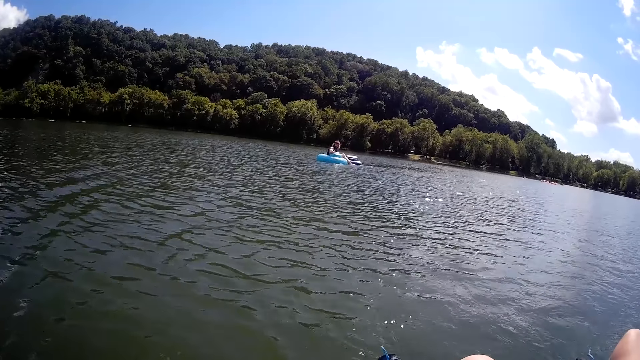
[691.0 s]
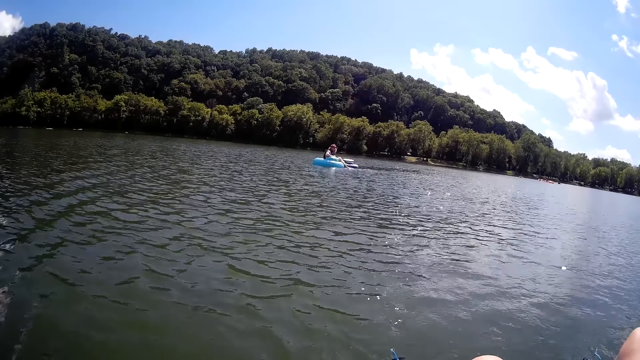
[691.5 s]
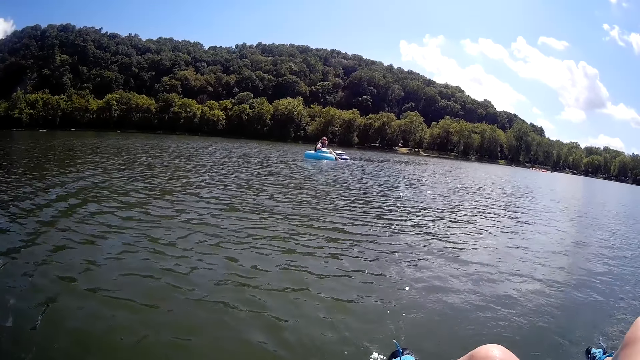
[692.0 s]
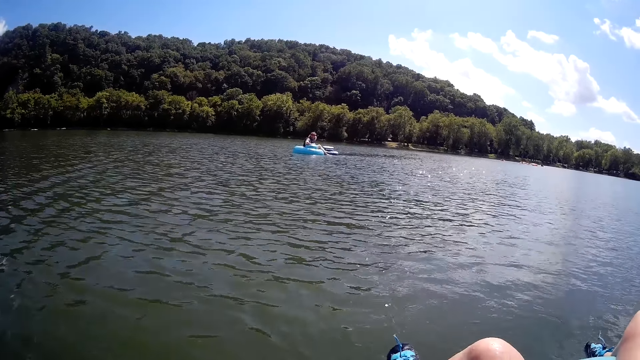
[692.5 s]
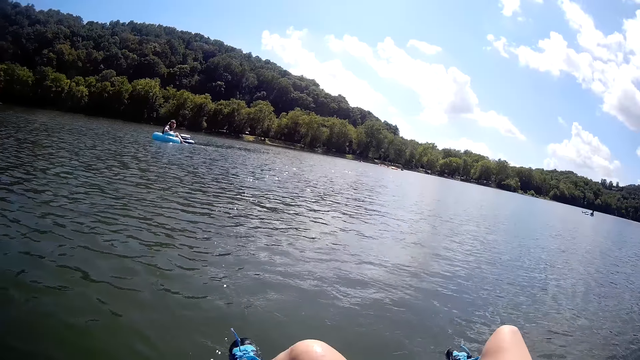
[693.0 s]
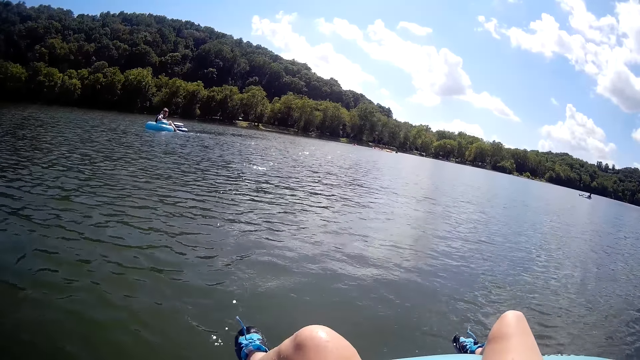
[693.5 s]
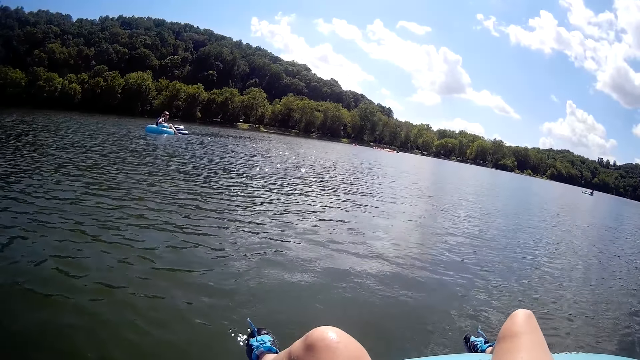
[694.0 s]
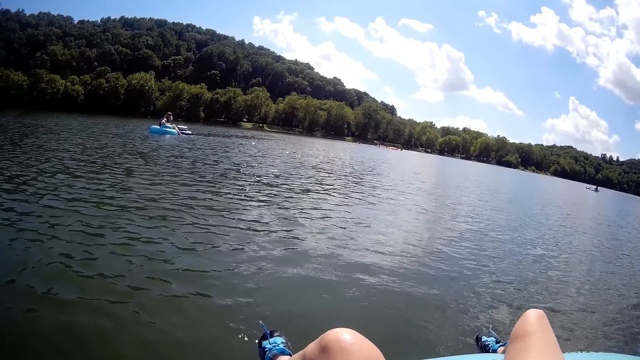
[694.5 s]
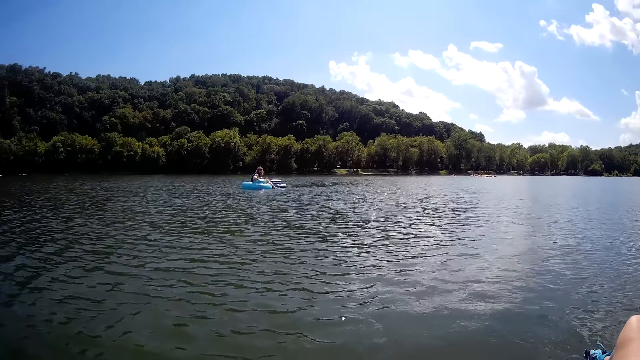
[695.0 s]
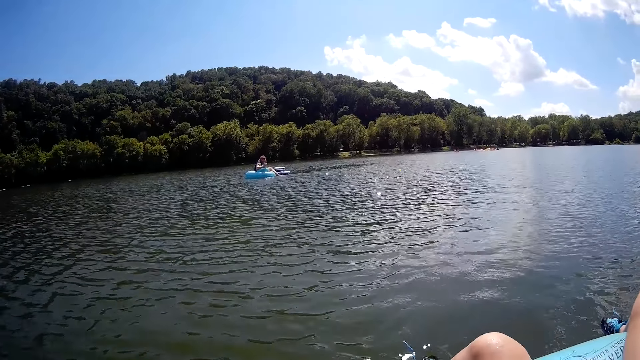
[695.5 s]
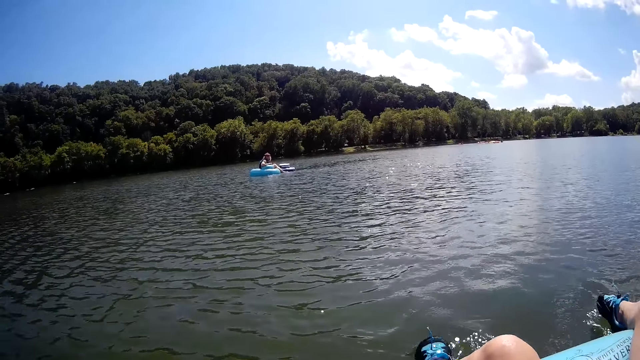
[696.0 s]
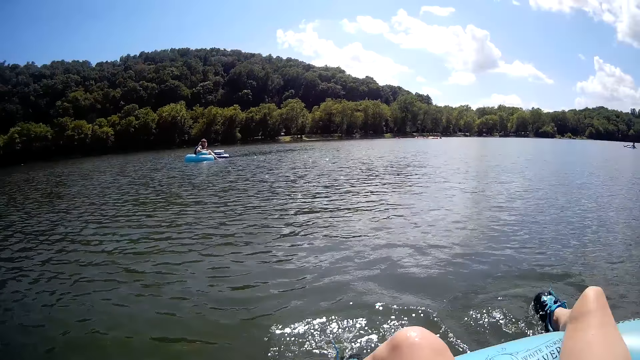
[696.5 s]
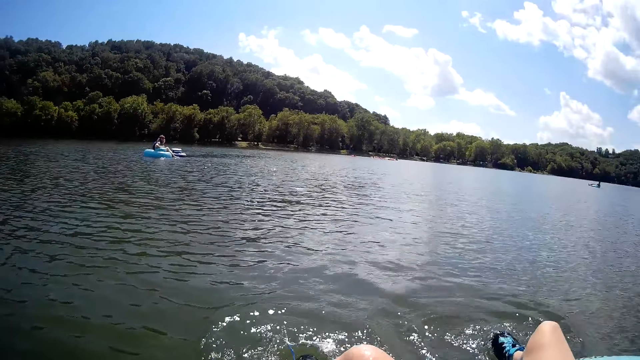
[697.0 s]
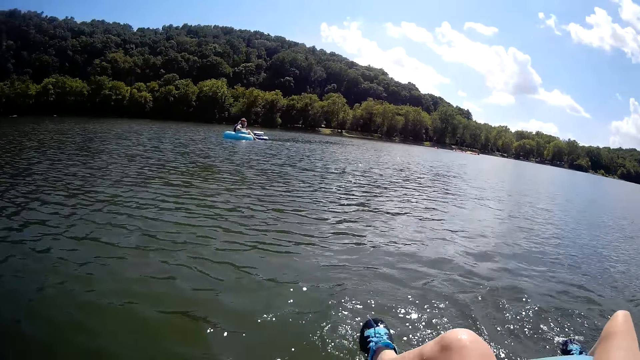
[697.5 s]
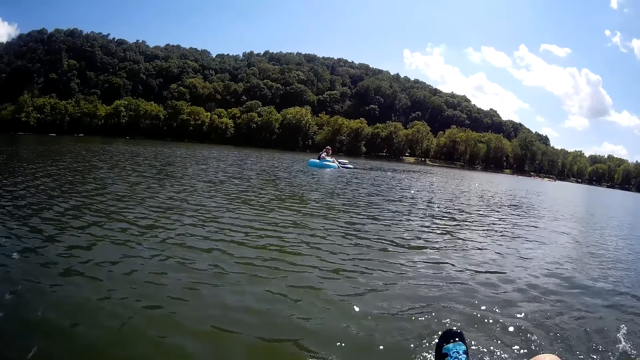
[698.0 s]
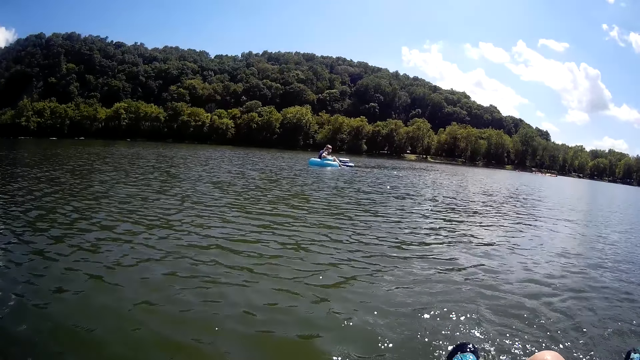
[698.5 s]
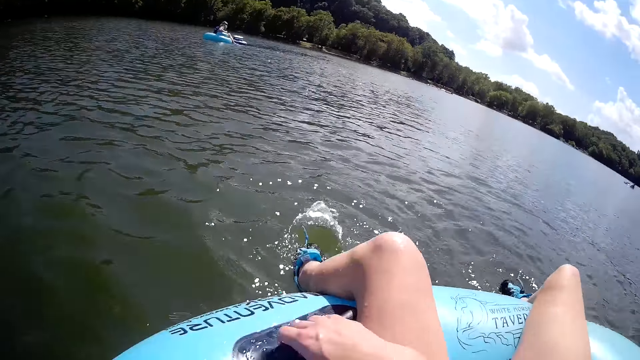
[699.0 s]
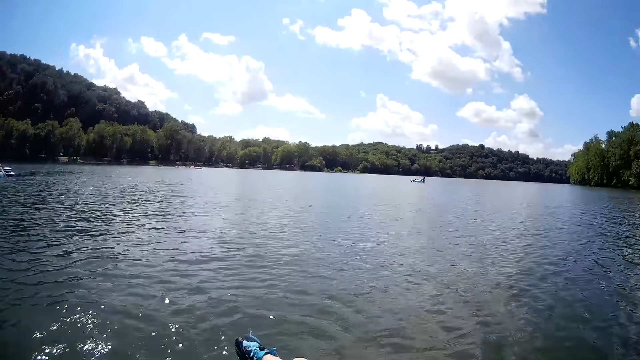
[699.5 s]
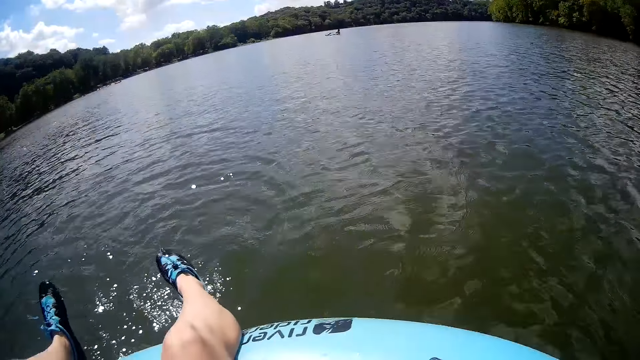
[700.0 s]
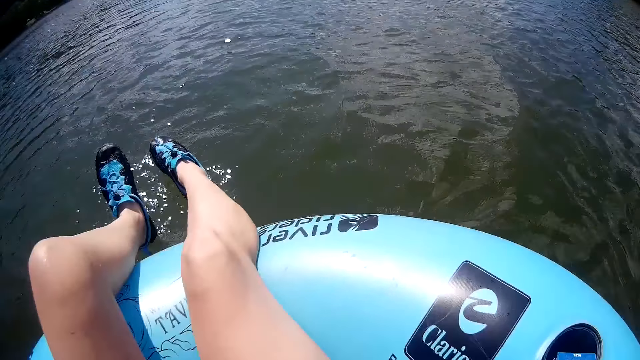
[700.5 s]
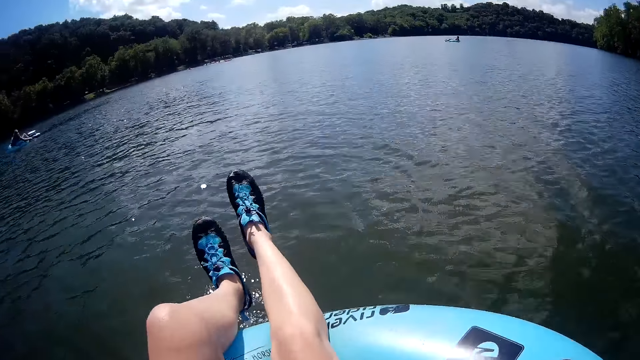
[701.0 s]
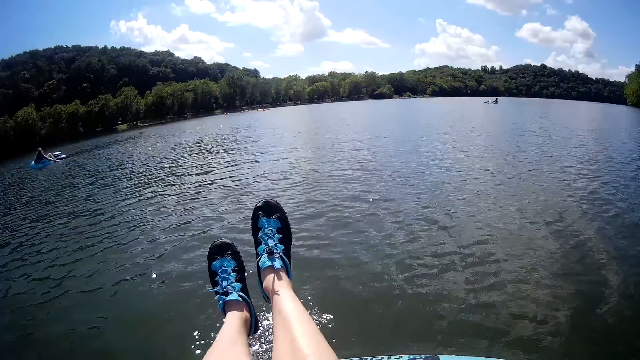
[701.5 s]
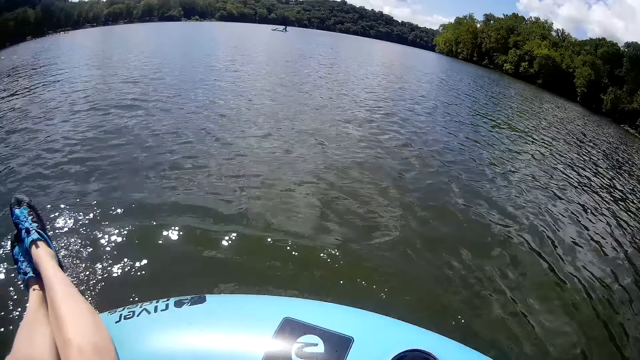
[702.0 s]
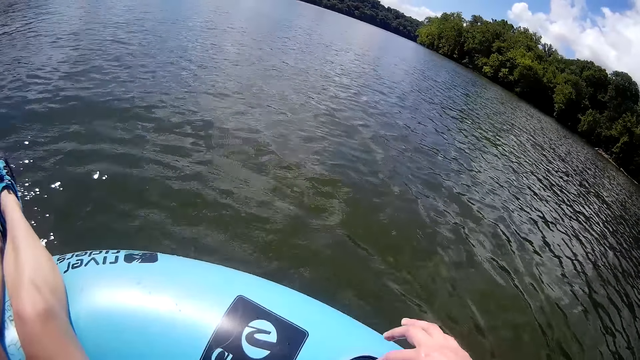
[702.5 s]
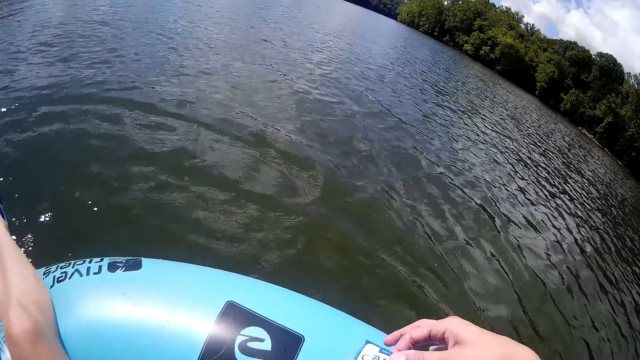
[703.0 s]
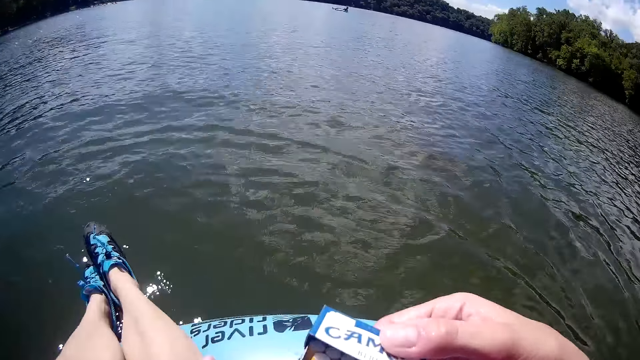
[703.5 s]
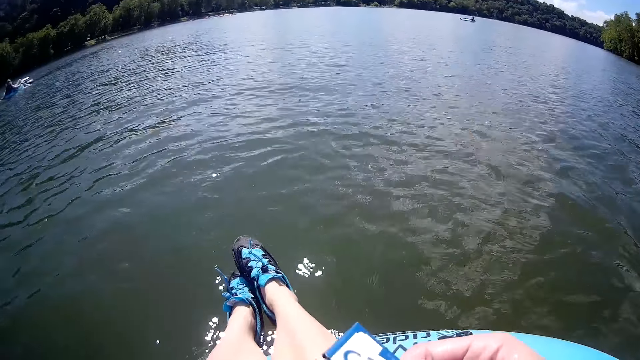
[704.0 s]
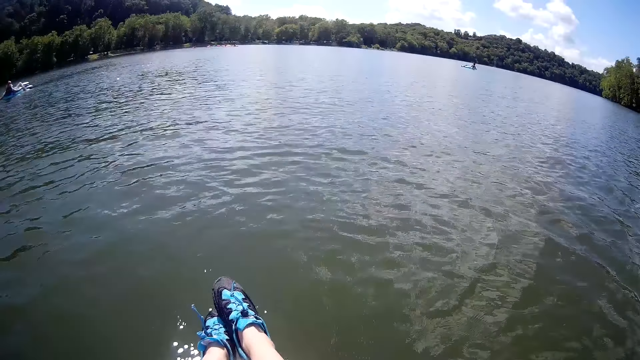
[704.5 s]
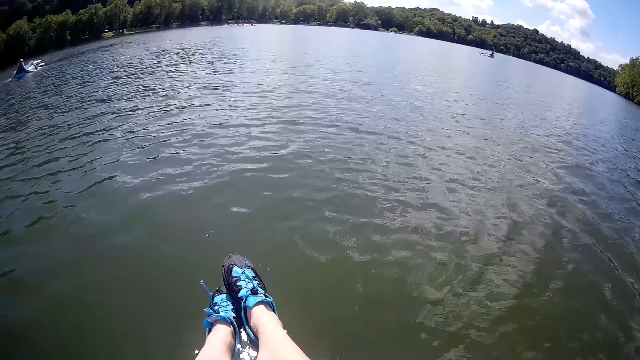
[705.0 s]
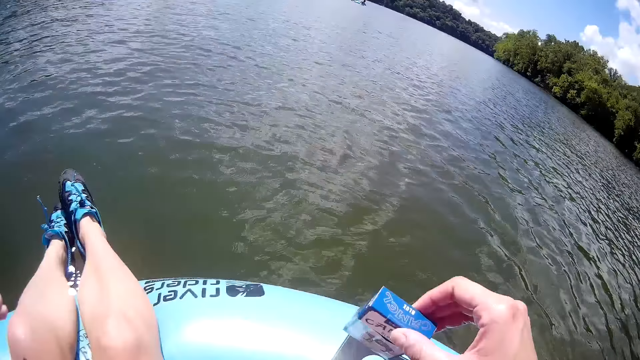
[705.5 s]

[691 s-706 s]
The camera wearer wiggles her legs in the water. She adjusts her sitting position. She lifts a sunscreen or a packet of cigarettes from a compartment in the floater with her right hand.

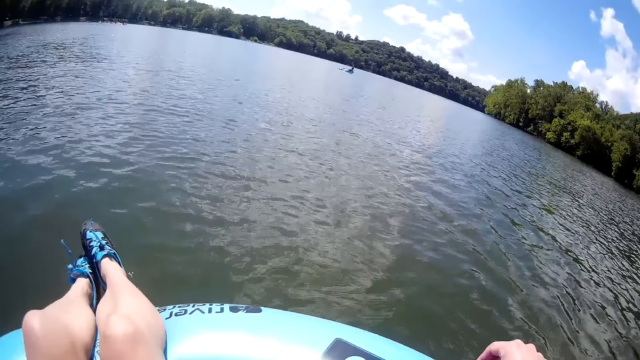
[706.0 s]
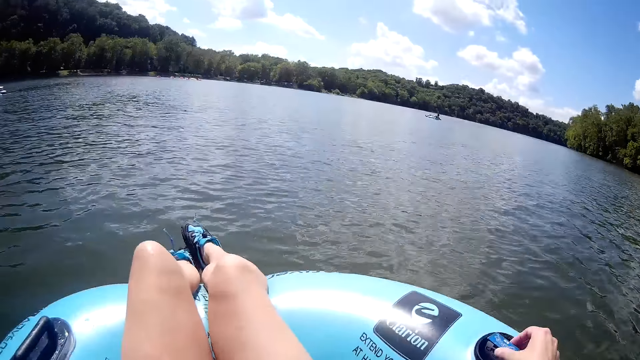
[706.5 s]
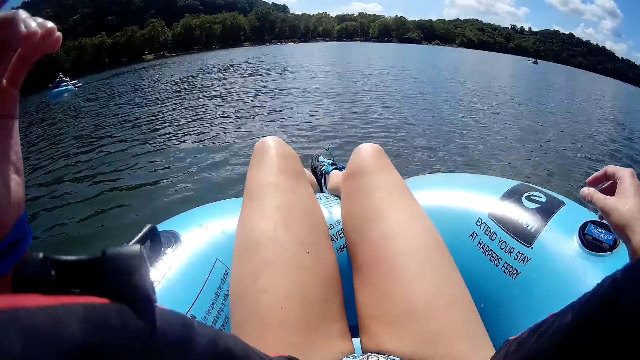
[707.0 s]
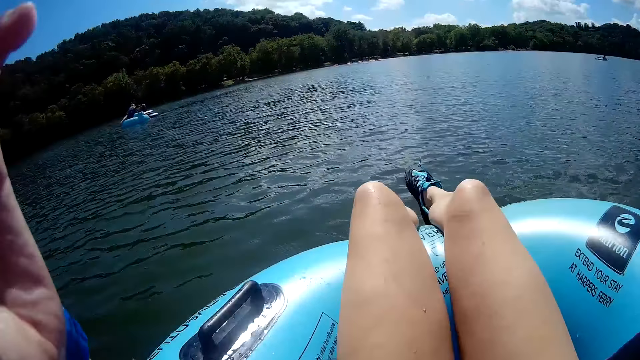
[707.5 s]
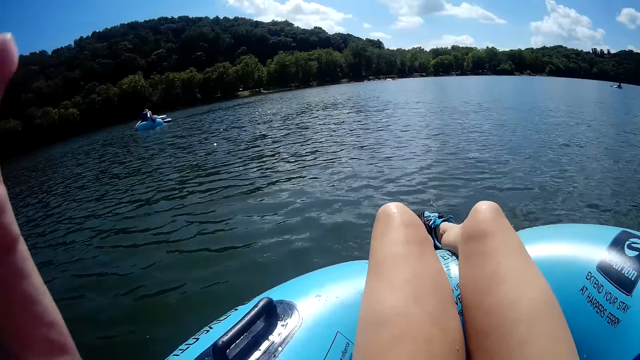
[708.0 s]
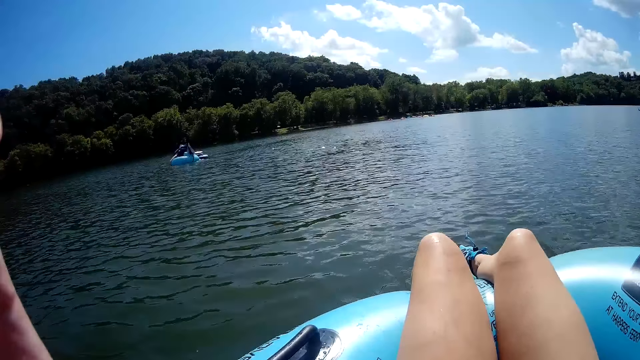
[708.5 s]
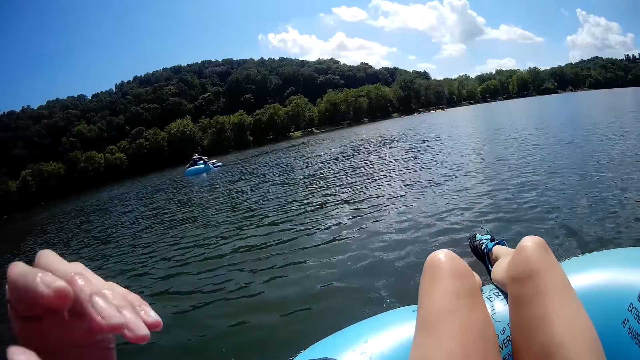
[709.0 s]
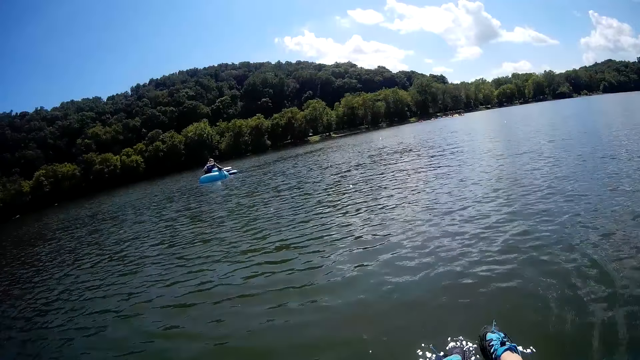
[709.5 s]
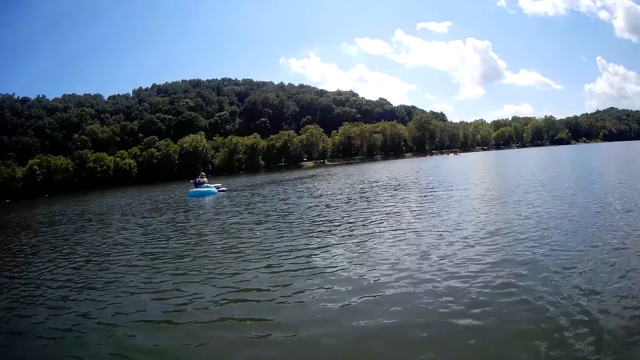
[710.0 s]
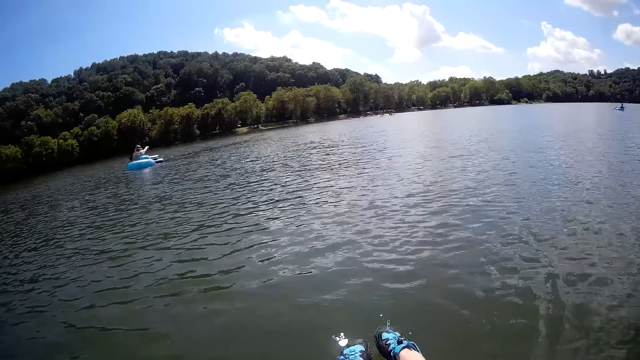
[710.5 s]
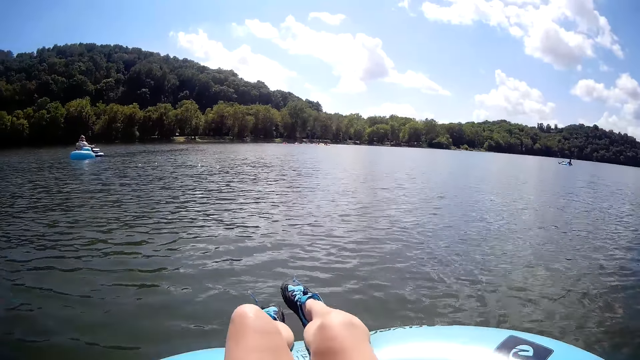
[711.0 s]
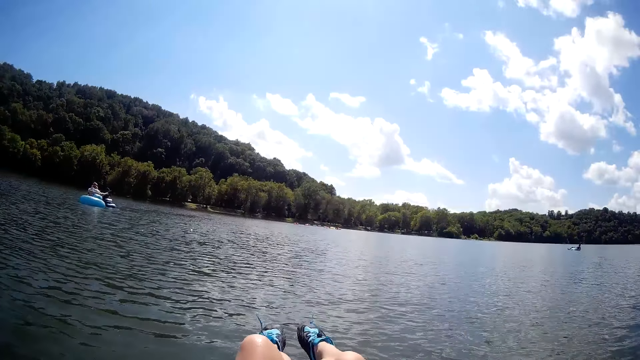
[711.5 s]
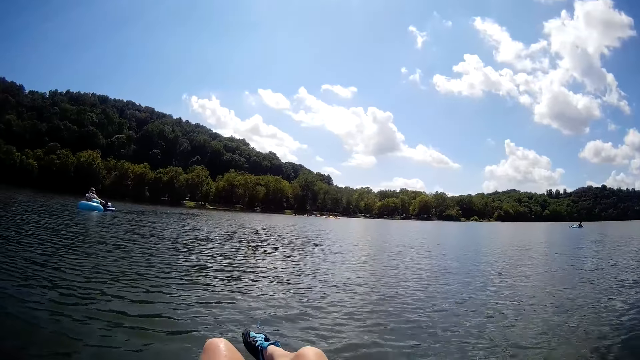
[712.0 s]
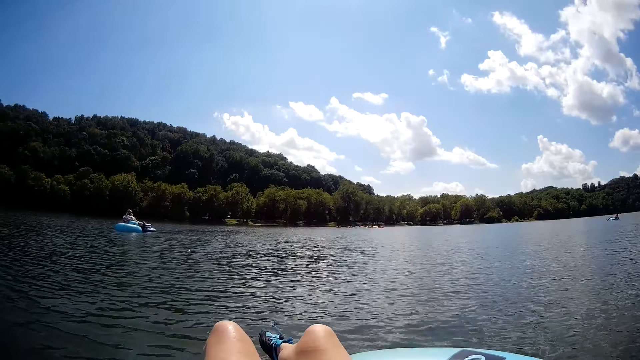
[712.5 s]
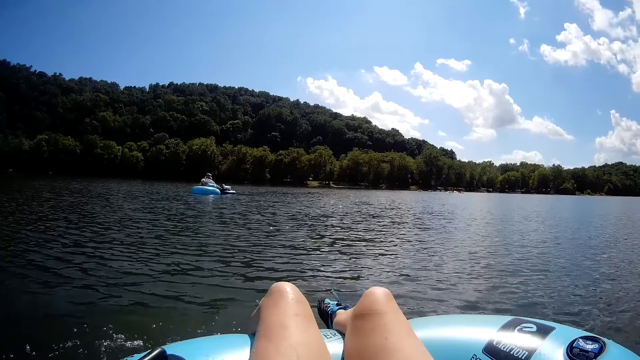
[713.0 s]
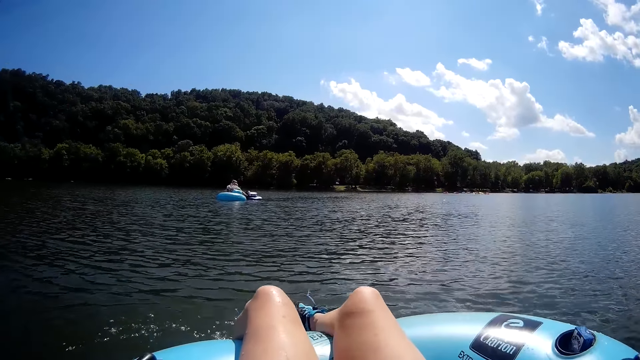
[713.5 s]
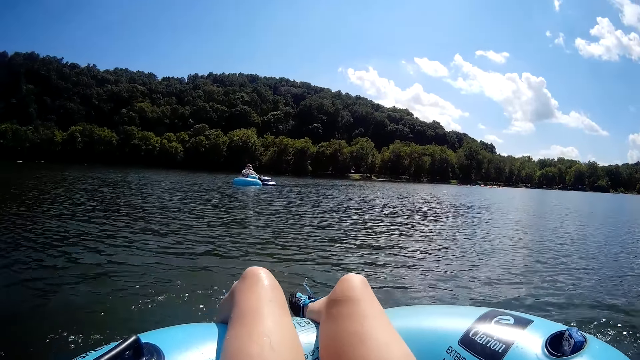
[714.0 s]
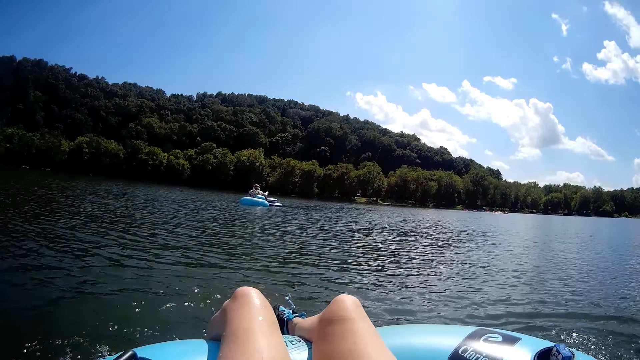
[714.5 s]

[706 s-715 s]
The man pulls off his jacket. The man removes his sweater.
